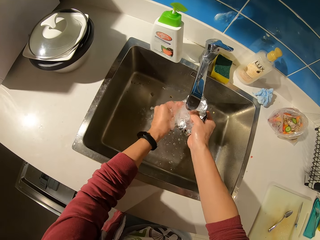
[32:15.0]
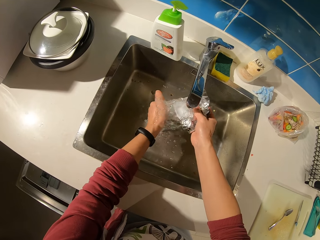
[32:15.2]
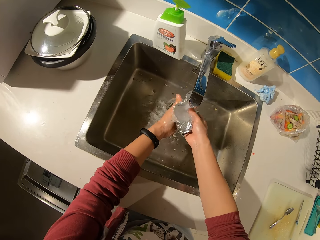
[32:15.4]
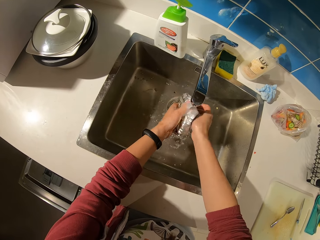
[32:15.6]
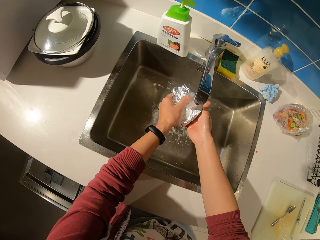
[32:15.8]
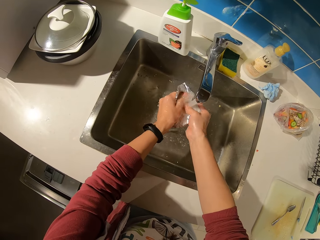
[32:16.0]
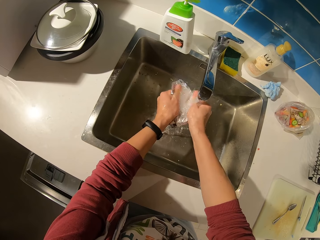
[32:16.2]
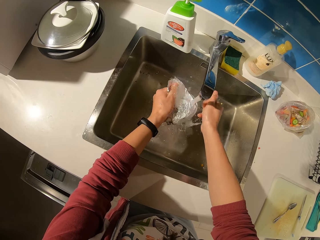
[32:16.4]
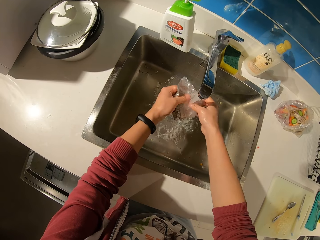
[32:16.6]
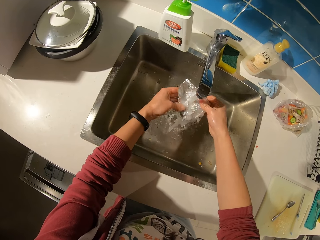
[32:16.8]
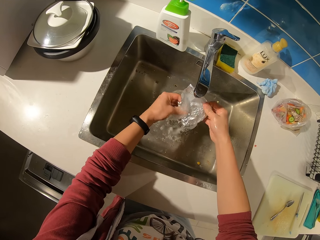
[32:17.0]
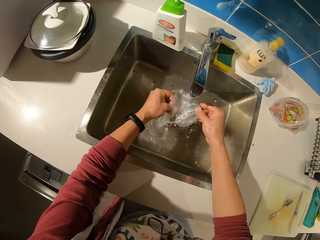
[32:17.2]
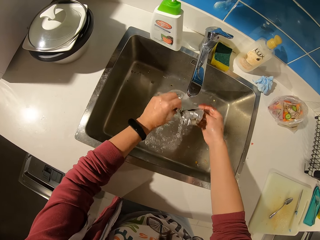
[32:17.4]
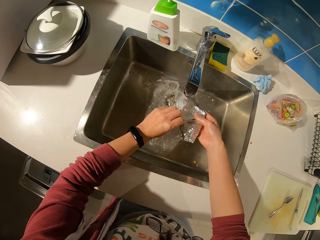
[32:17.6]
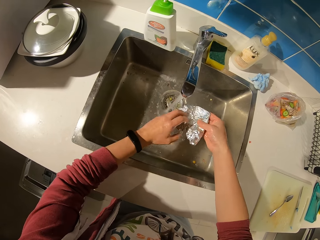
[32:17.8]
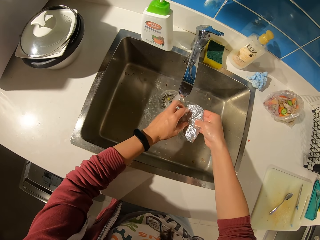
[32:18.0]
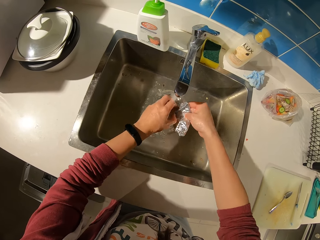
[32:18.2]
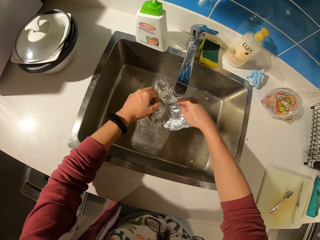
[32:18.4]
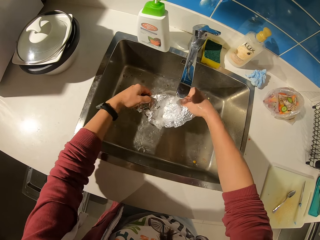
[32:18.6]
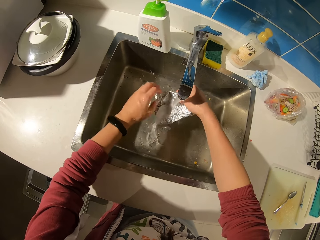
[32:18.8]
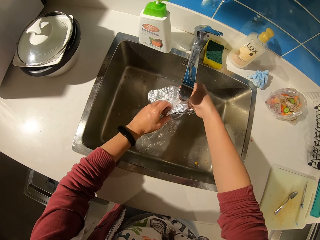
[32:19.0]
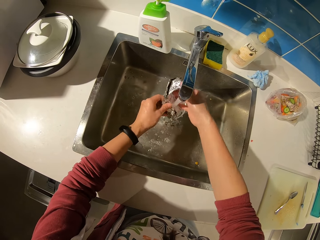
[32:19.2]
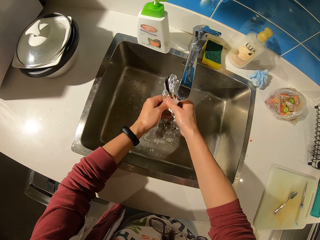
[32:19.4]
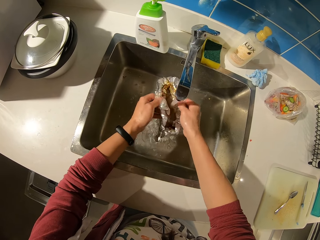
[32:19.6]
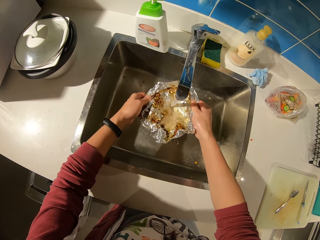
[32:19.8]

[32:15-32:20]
The camera wearer washes the foil paper with his hands.

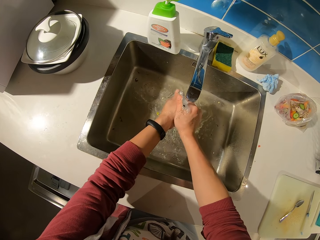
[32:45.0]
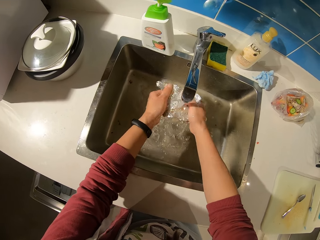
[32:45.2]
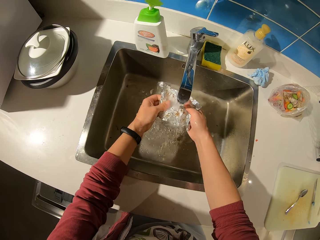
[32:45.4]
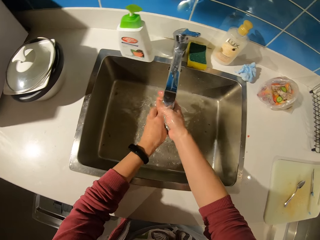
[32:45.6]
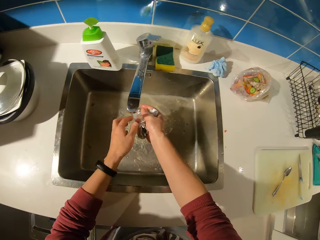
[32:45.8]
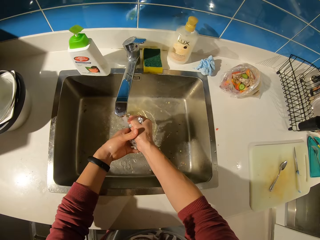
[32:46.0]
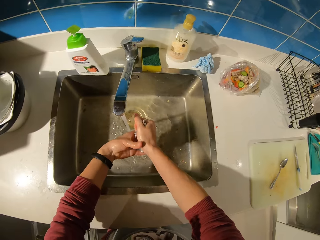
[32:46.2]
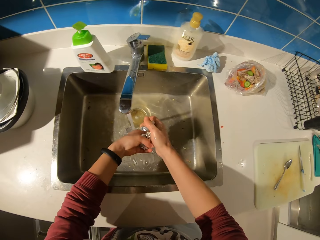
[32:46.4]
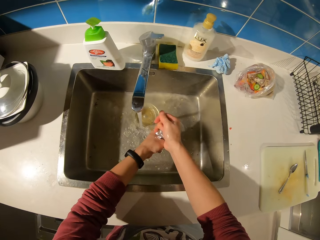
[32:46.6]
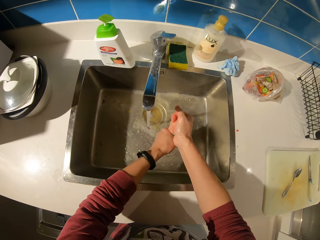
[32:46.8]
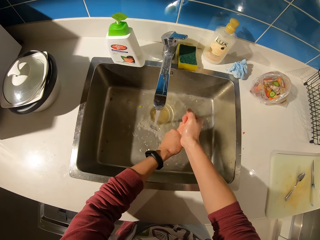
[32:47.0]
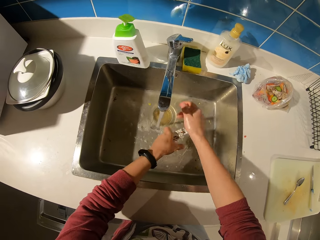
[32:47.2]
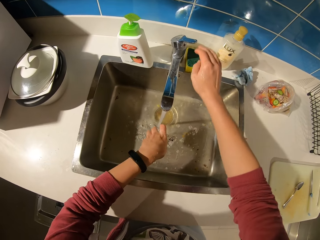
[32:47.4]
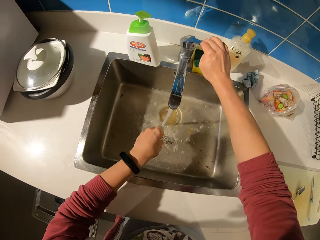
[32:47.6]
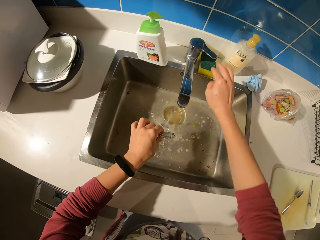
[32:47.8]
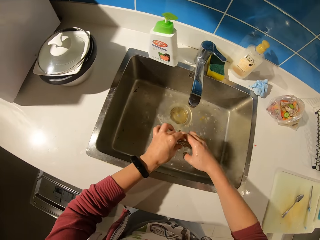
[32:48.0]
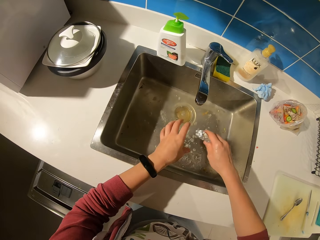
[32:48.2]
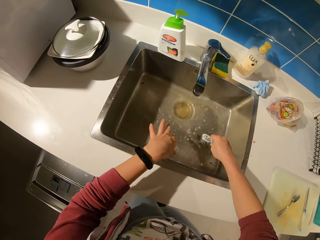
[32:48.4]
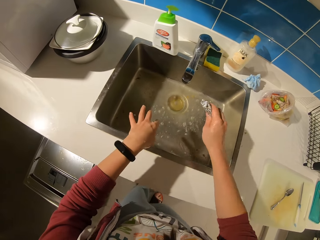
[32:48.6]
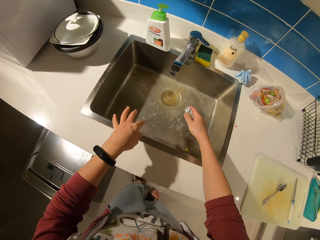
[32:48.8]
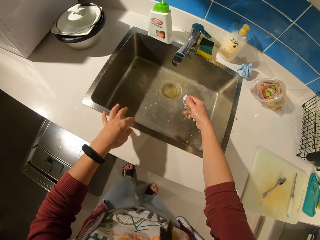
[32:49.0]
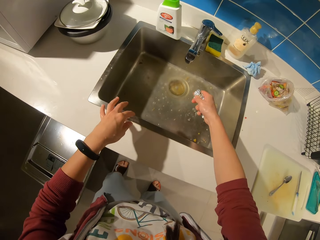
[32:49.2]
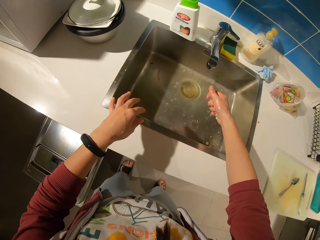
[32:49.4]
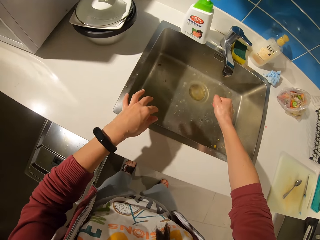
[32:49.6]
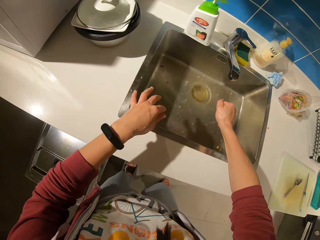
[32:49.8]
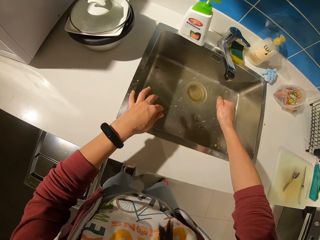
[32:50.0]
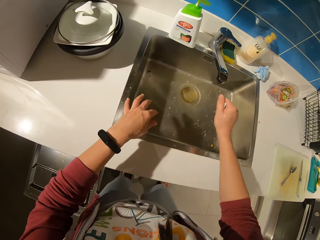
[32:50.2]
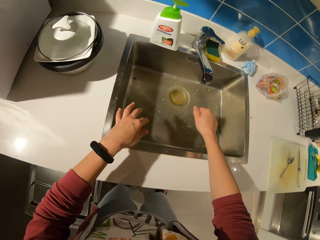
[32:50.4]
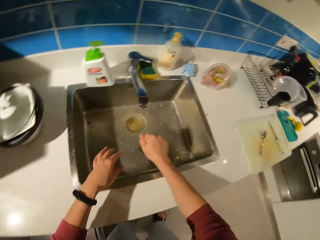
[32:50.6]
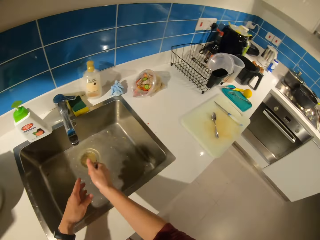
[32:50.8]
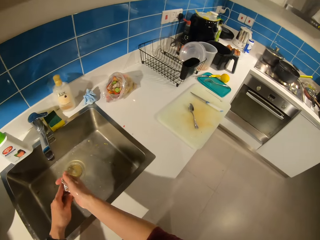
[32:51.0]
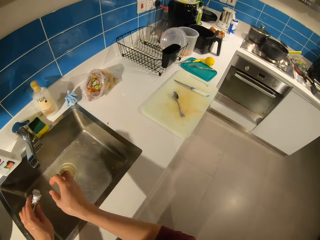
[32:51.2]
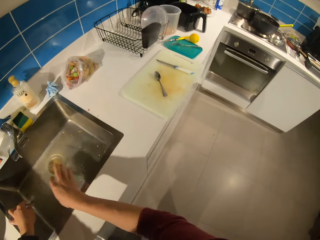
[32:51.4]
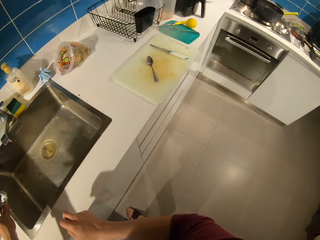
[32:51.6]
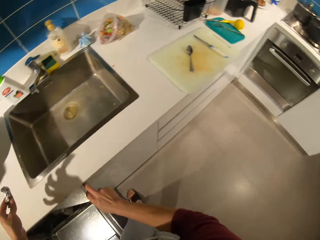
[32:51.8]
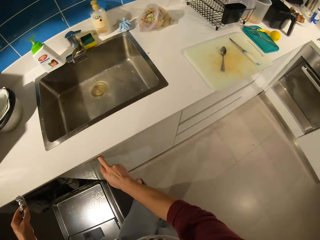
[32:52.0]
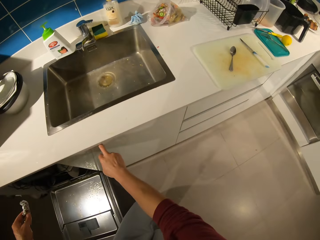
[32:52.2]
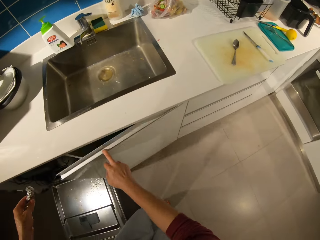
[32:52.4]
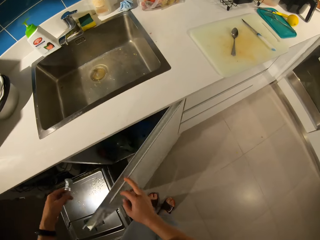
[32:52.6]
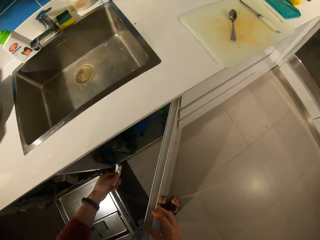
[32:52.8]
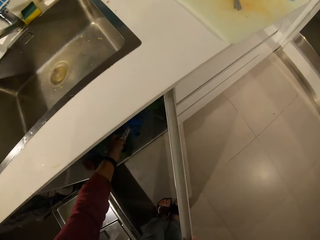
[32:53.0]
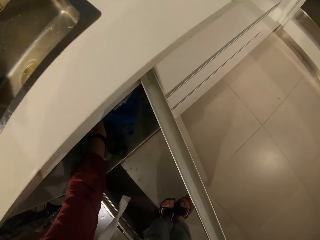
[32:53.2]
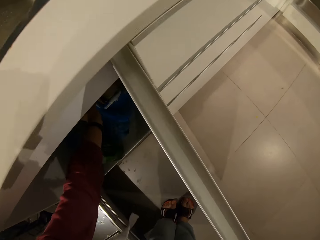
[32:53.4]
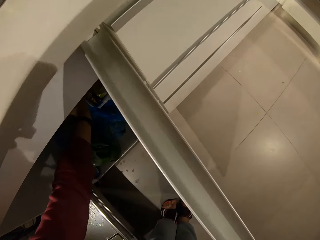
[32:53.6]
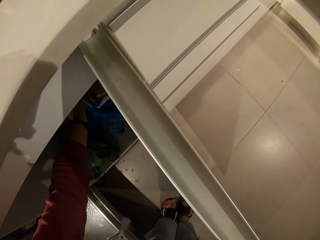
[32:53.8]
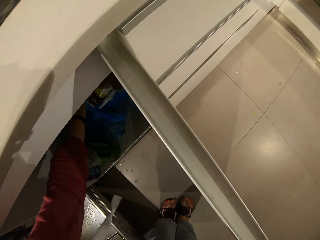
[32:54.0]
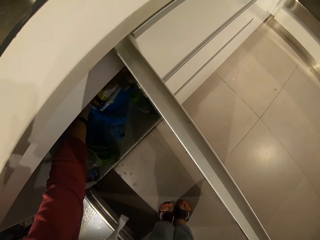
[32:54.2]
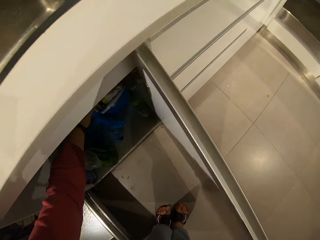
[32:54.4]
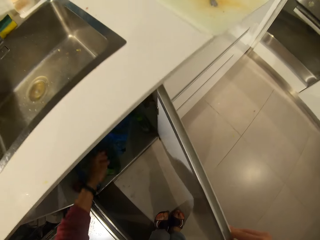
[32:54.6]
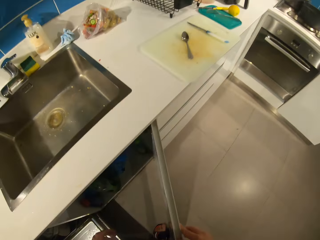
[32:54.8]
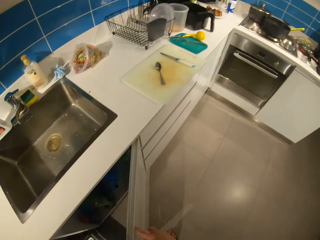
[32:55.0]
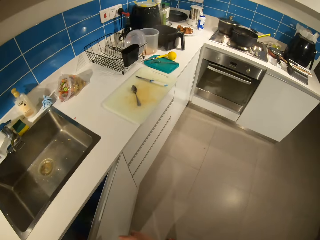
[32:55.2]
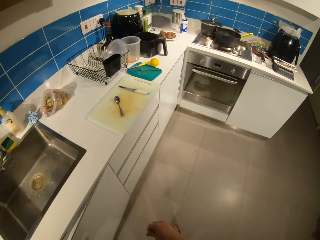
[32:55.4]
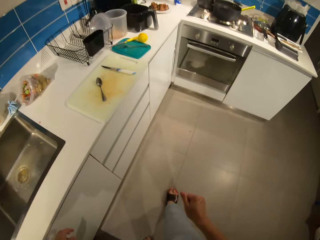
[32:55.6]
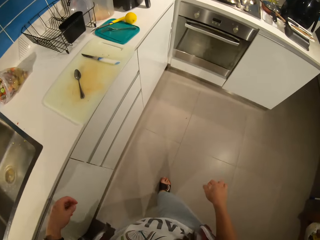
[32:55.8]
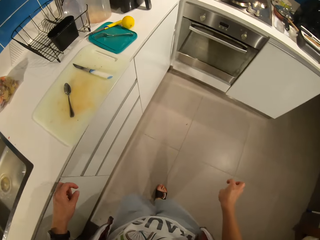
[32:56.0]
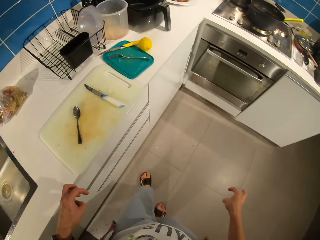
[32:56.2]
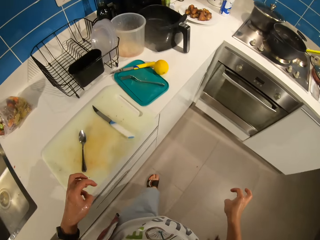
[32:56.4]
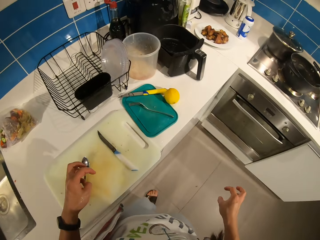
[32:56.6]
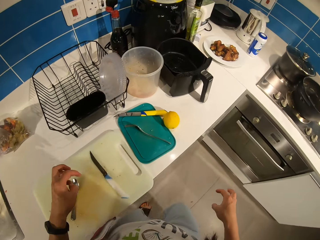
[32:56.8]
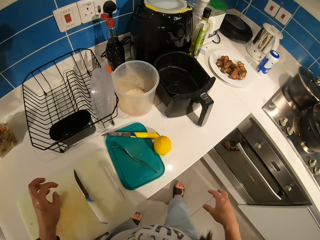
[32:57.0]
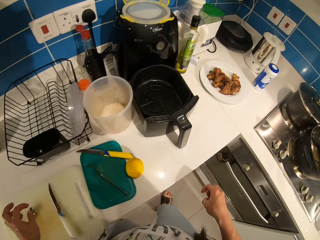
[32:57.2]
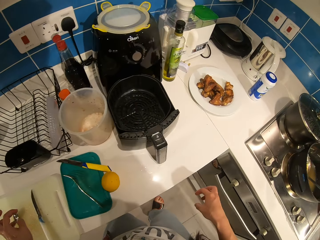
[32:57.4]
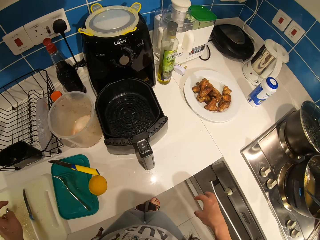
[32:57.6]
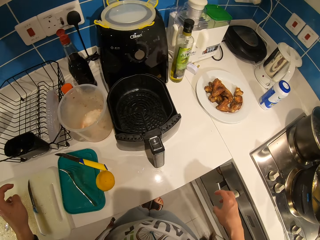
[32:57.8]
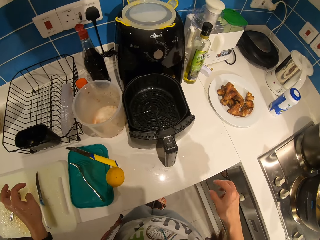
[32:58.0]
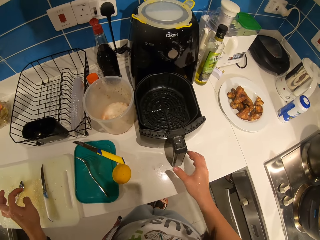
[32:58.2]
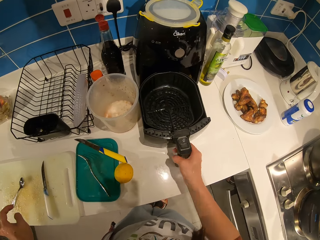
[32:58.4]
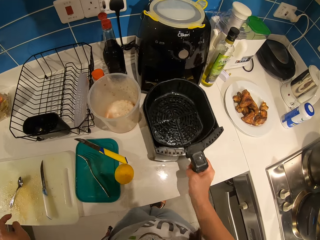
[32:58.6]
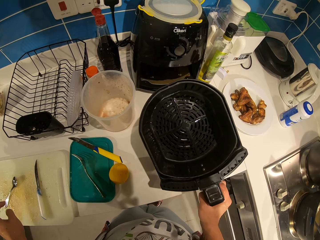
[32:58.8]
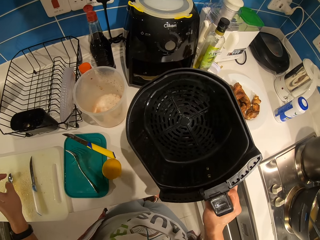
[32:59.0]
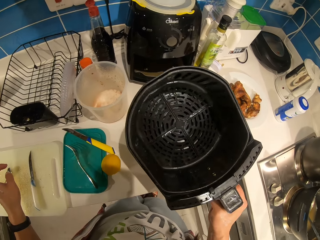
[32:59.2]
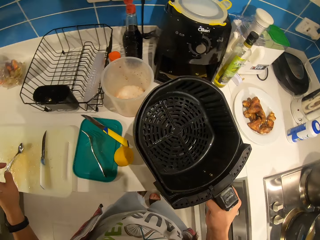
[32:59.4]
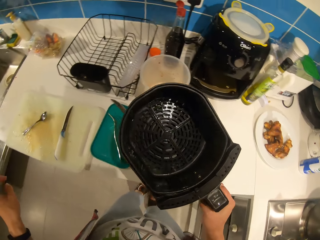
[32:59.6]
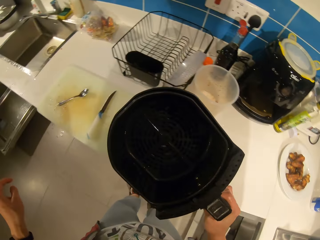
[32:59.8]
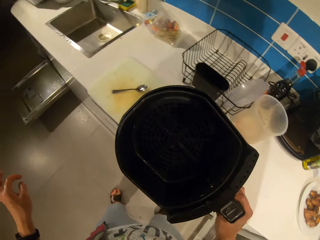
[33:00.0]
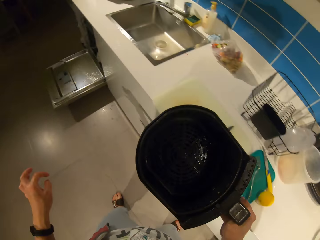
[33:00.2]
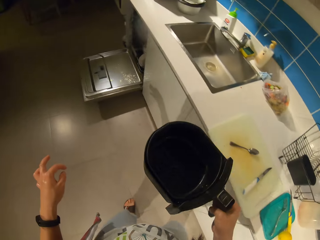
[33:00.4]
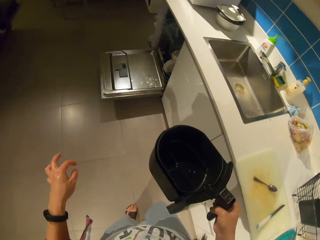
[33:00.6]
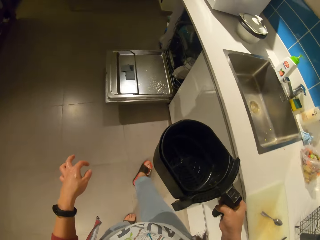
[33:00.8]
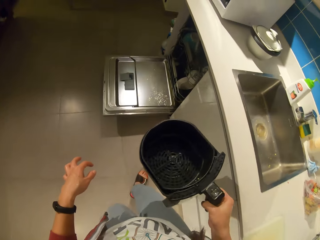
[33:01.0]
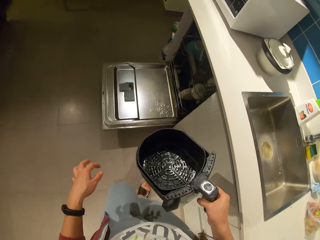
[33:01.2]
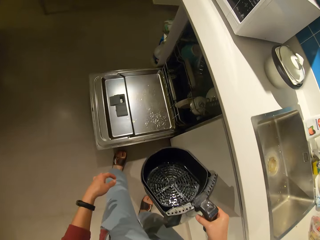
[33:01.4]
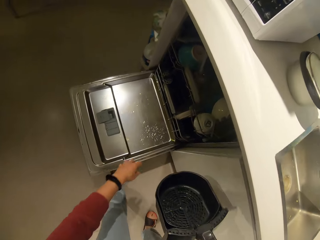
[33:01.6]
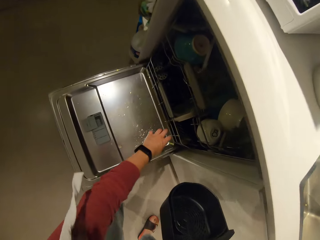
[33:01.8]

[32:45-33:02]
The camera wearer squeezes the aluminum foil. They close the tap of water. They shake off water from the aluminum foil. They squeeze water from the aluminum foil. They switch to the other hand. They open a cabinet. They put the aluminum foil in the cabinet. They close the cabinet. They walk. They pick up a deep fryer or rice cooker from the table. They walk.
